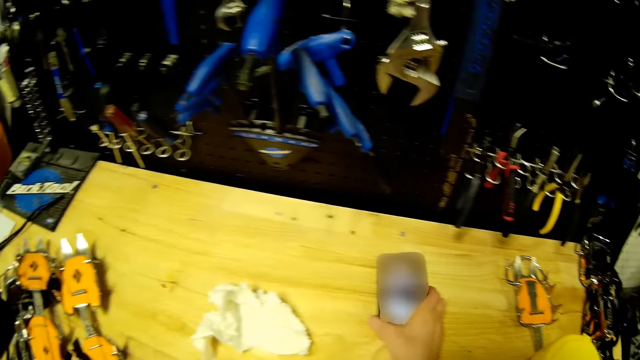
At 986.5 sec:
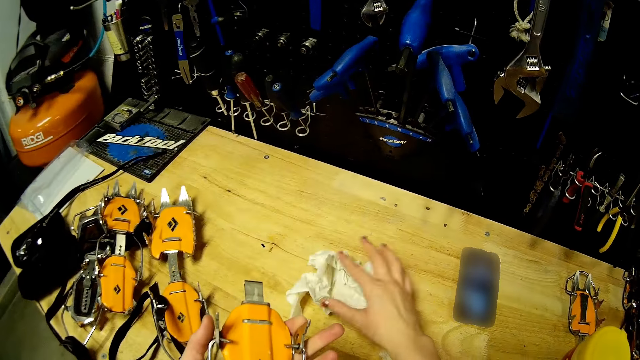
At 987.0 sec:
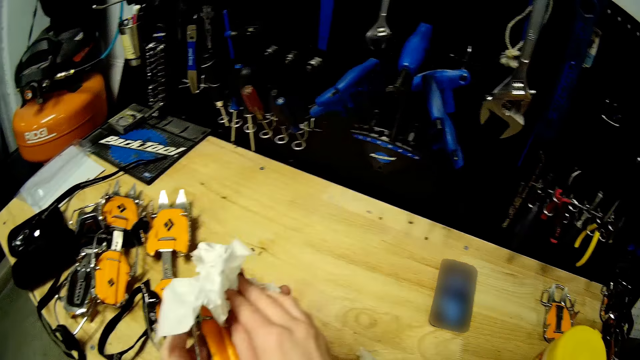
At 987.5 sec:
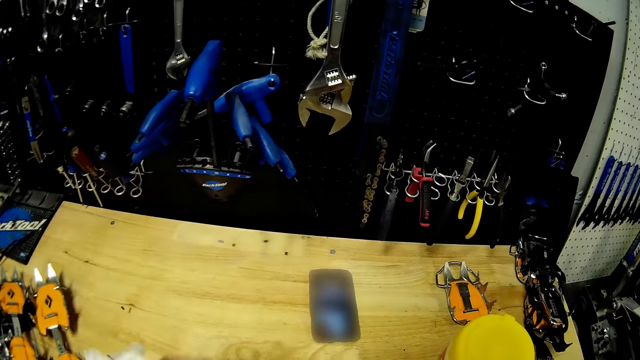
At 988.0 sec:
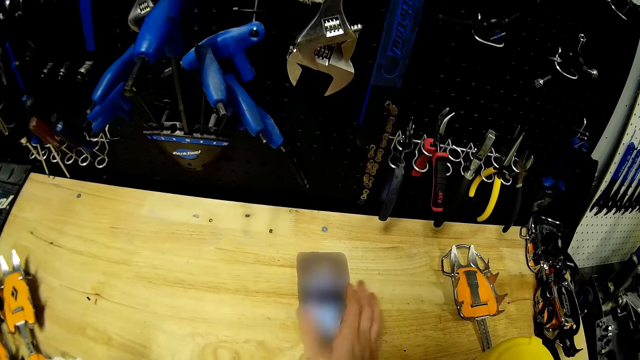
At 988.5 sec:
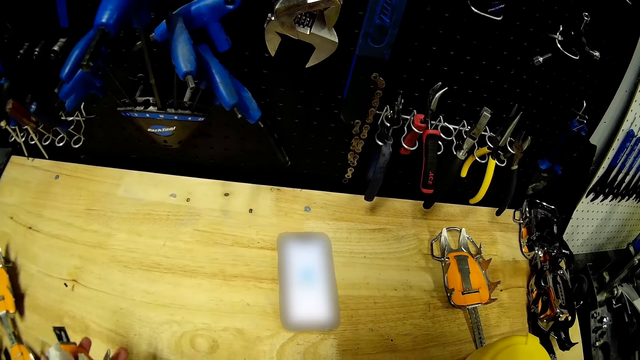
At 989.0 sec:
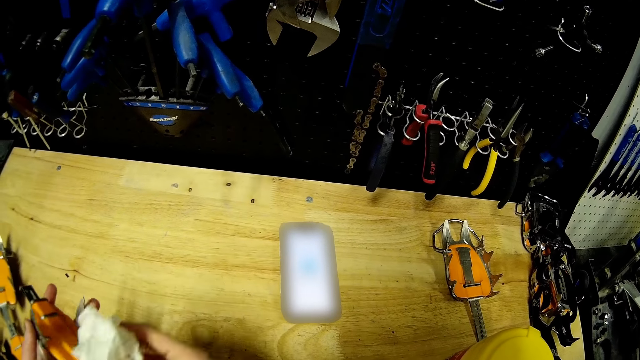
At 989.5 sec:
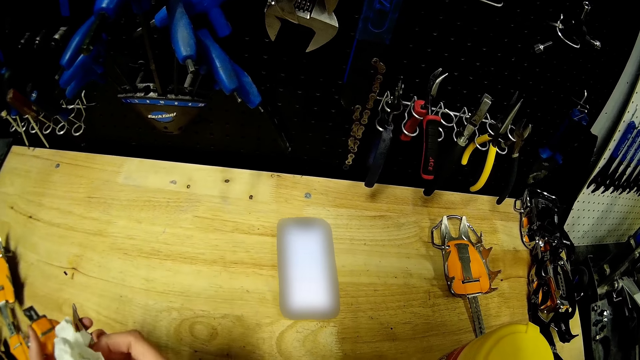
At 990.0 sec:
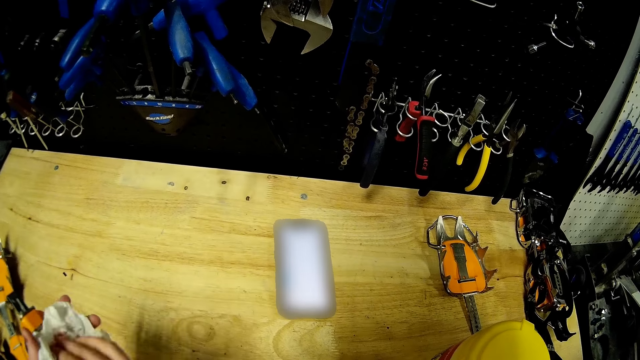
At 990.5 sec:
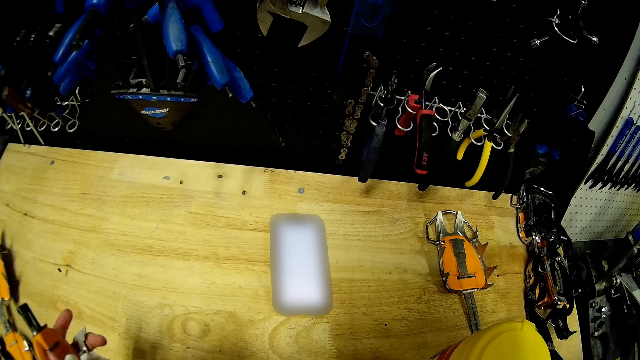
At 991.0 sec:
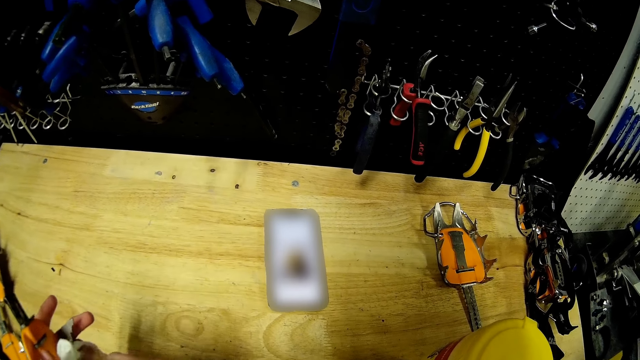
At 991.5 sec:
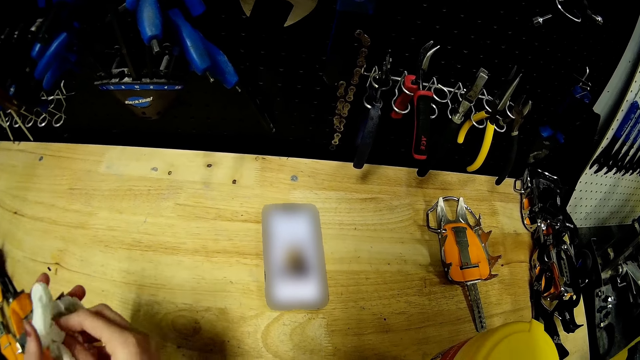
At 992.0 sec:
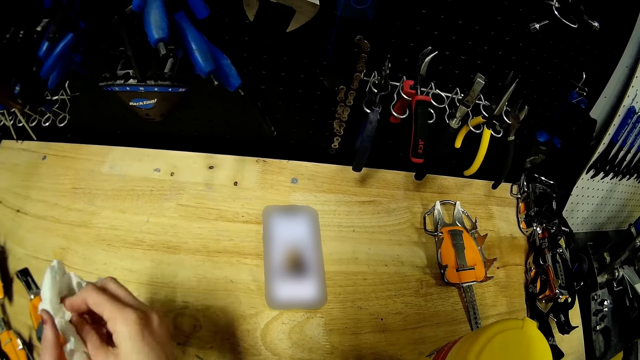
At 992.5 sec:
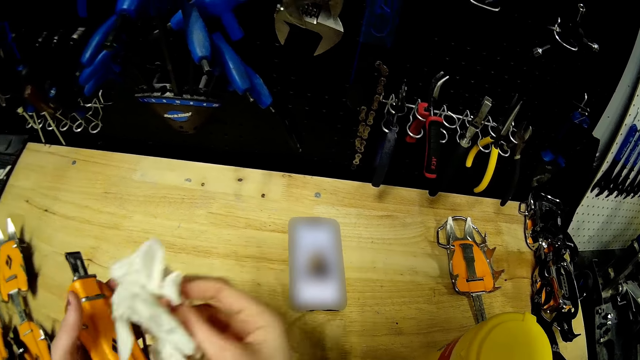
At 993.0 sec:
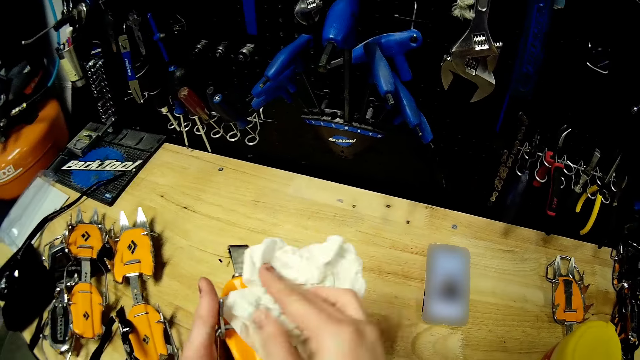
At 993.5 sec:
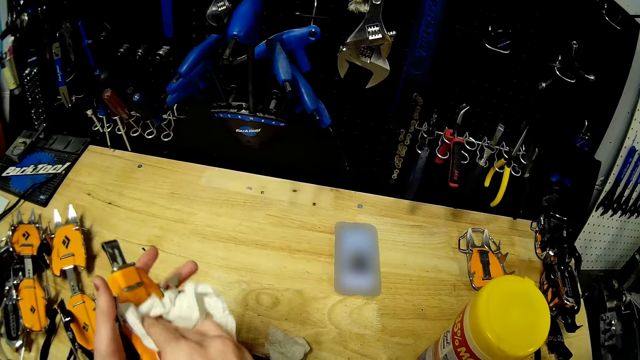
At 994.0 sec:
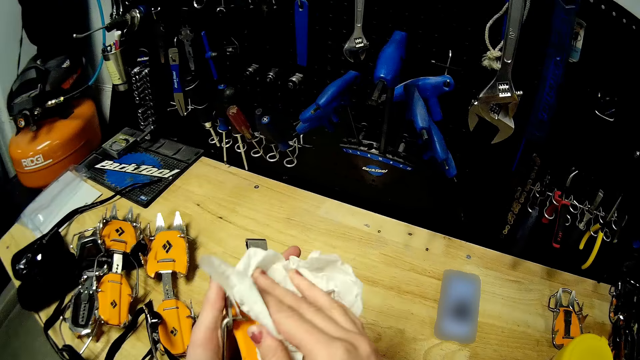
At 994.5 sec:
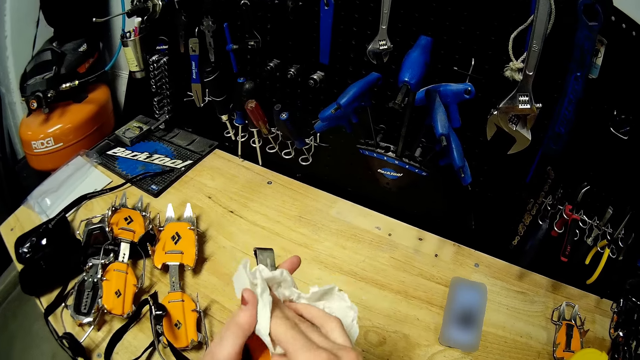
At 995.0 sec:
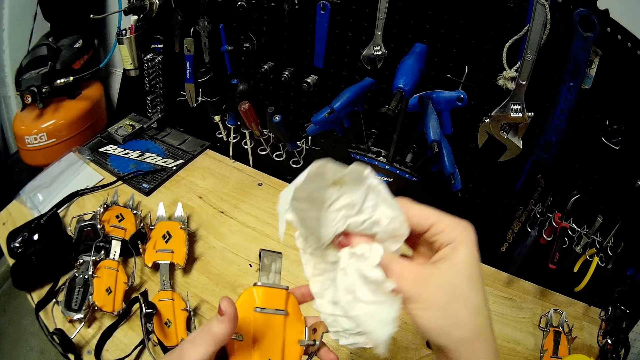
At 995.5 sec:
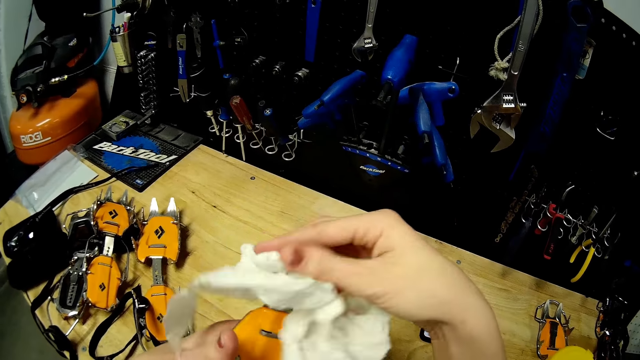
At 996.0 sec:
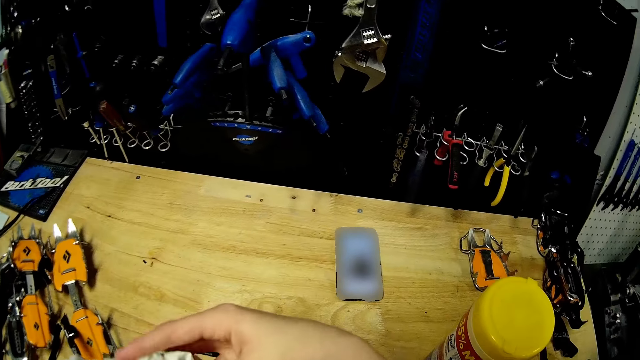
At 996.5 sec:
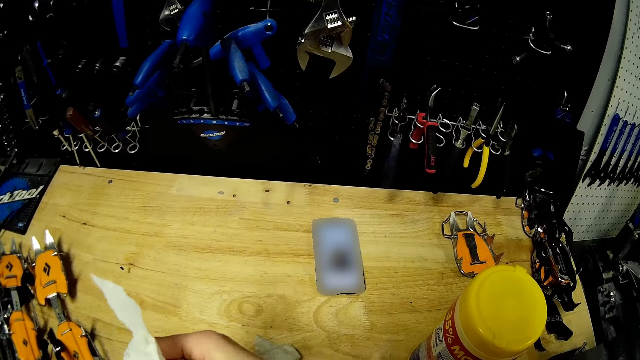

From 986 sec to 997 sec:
The camera wearer drops the phone on the table with her right hand. She picks the tissue paper on the table with her right hand. She cleans the strap crampon with the tissue paper in her right hand. She touches the phone with her right hand. She cleans the strap crampon with the tissue paper in her right hand.

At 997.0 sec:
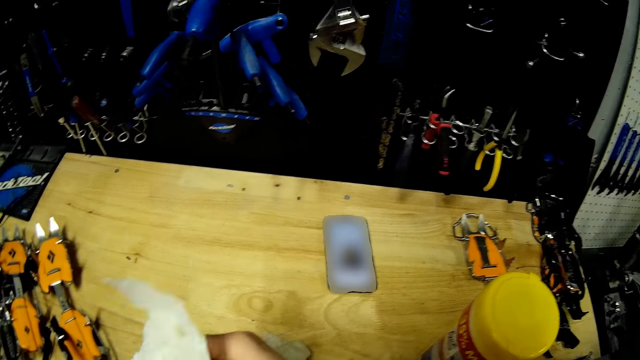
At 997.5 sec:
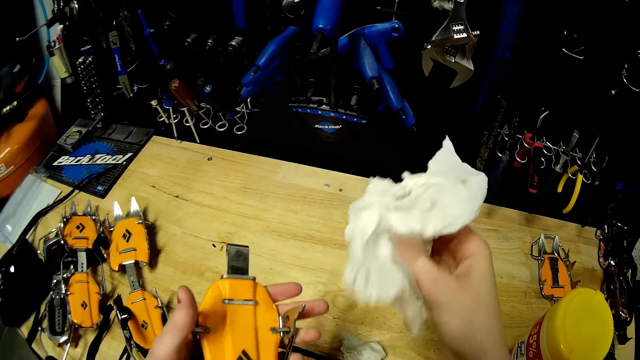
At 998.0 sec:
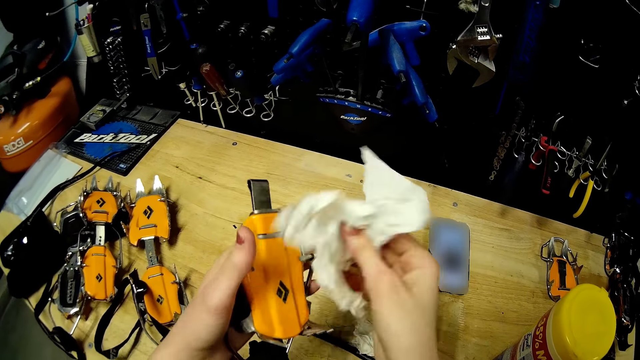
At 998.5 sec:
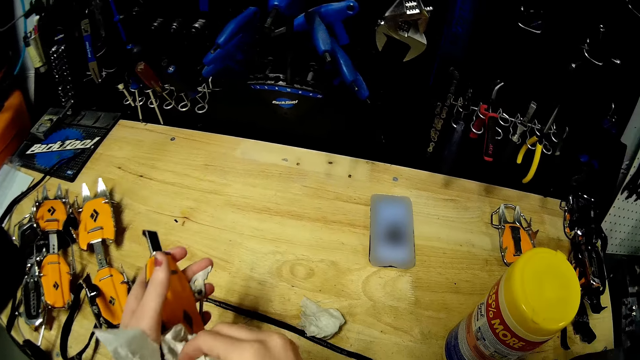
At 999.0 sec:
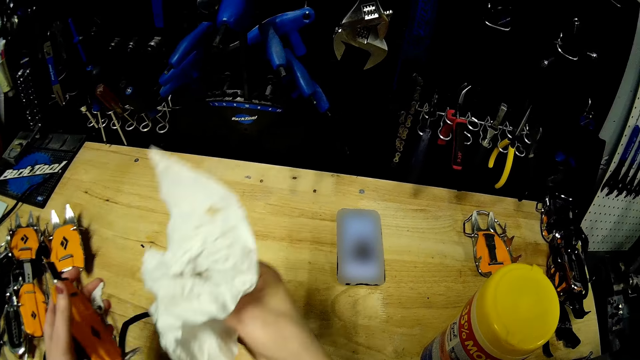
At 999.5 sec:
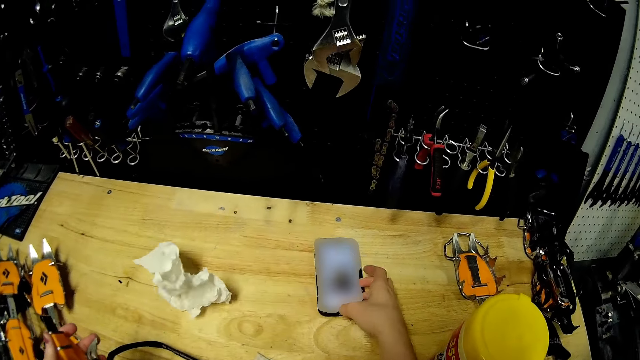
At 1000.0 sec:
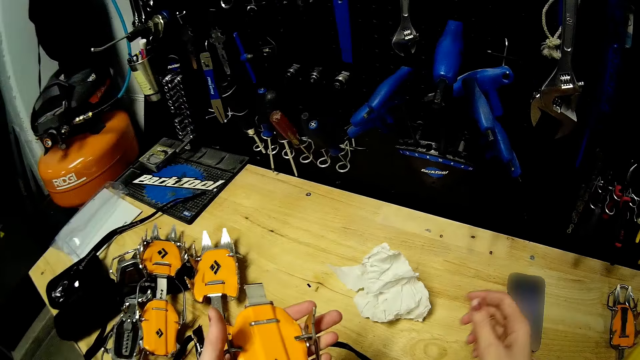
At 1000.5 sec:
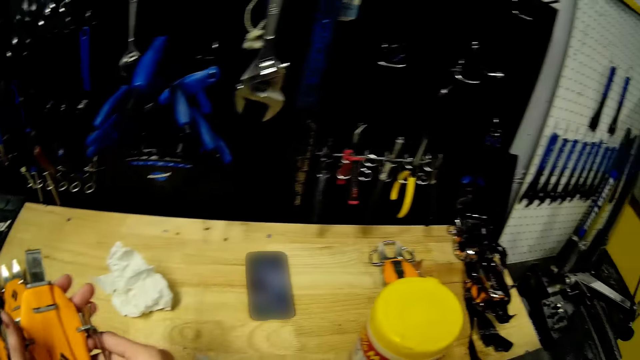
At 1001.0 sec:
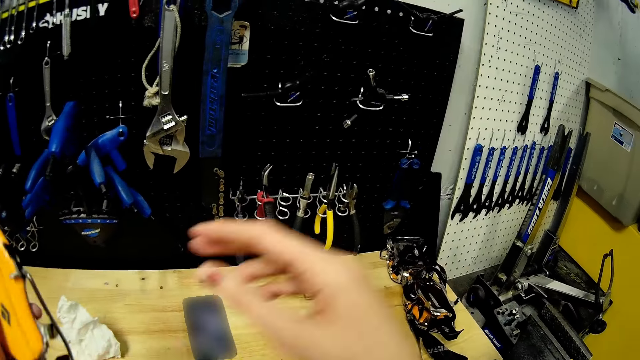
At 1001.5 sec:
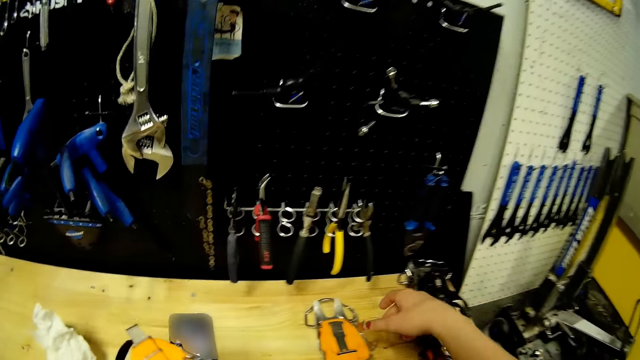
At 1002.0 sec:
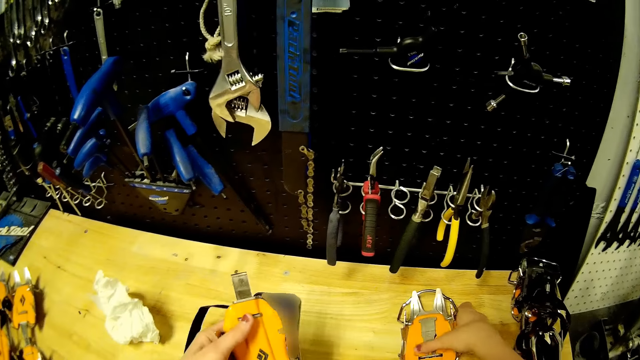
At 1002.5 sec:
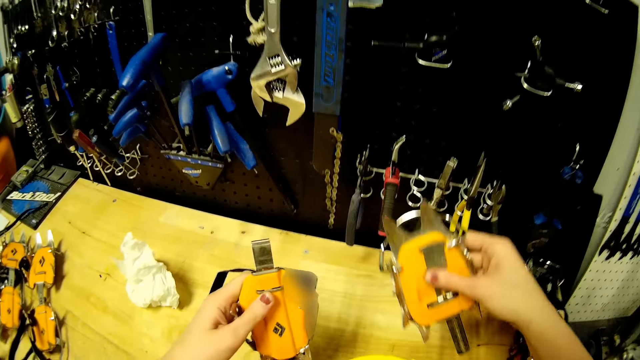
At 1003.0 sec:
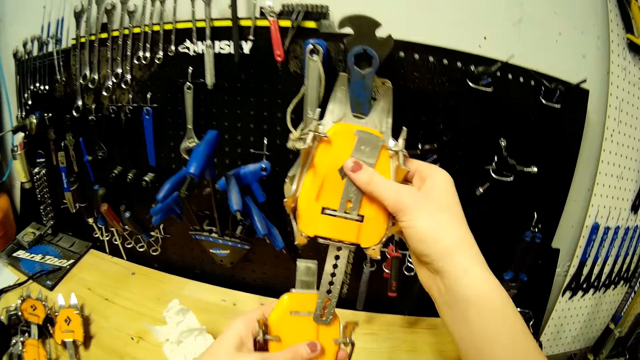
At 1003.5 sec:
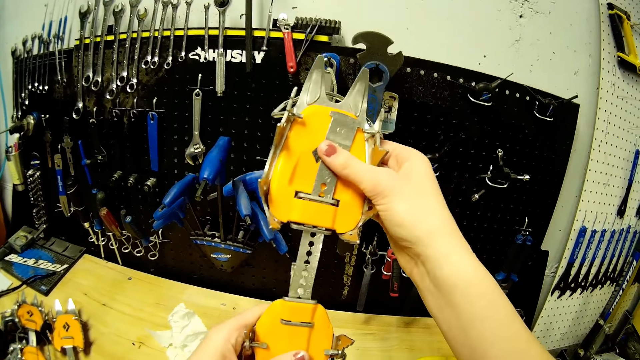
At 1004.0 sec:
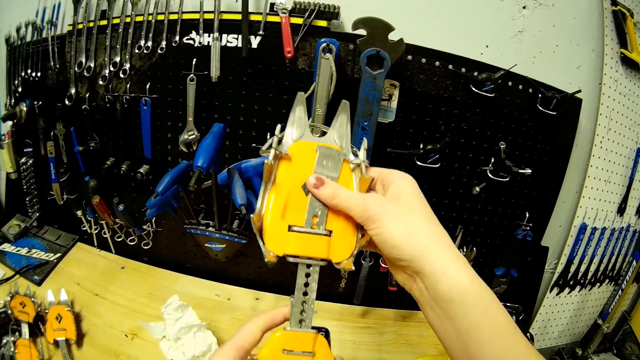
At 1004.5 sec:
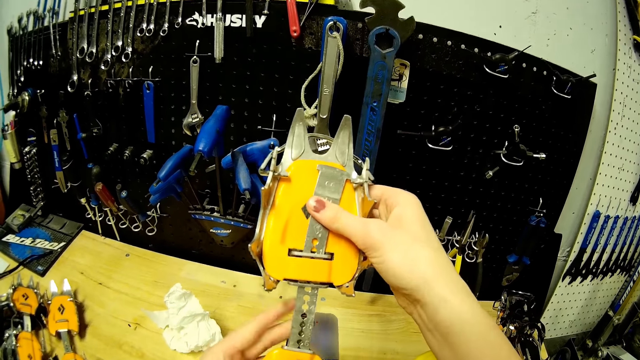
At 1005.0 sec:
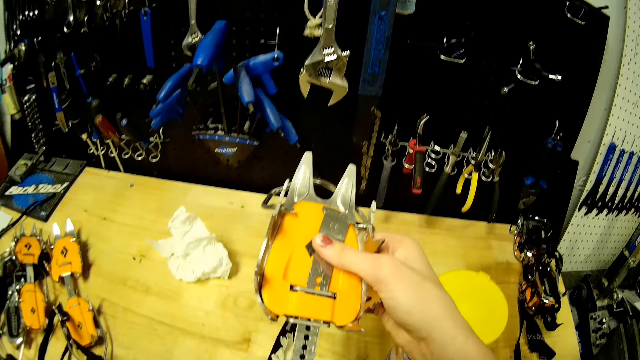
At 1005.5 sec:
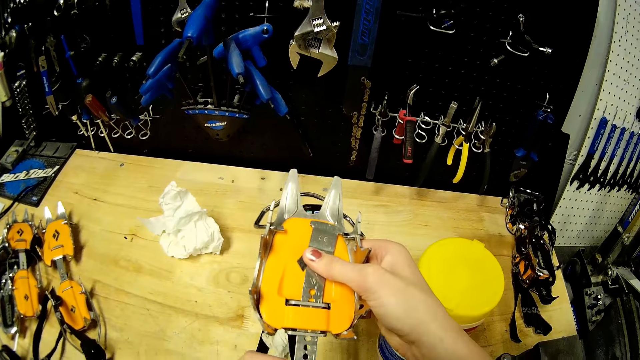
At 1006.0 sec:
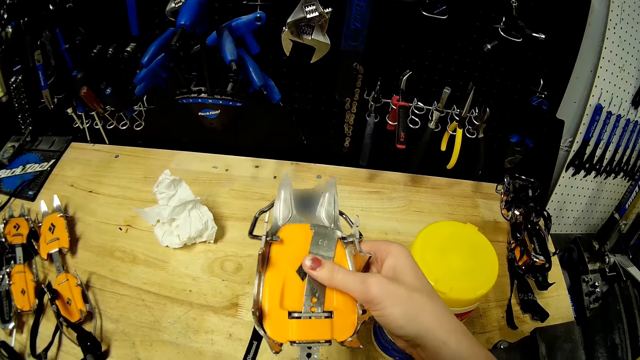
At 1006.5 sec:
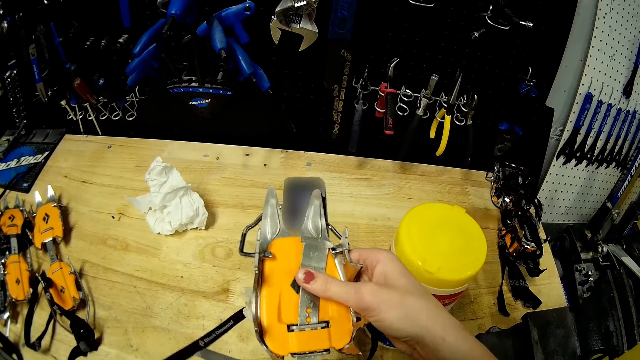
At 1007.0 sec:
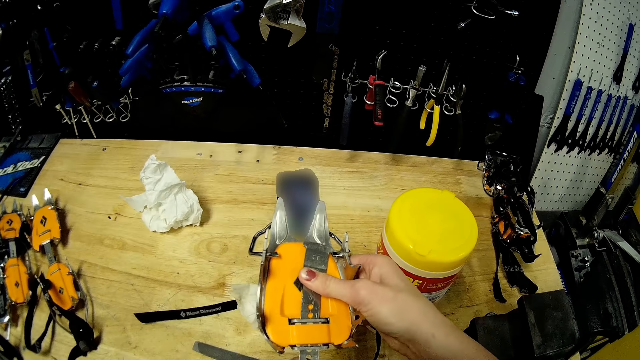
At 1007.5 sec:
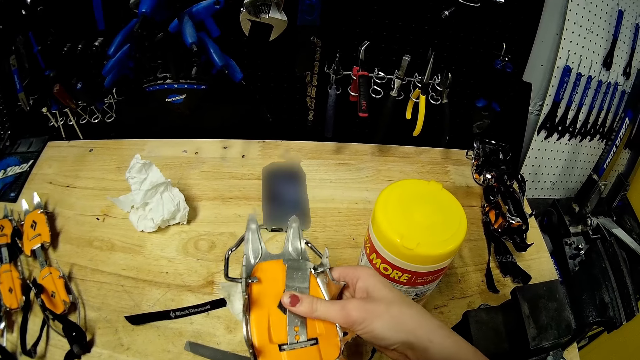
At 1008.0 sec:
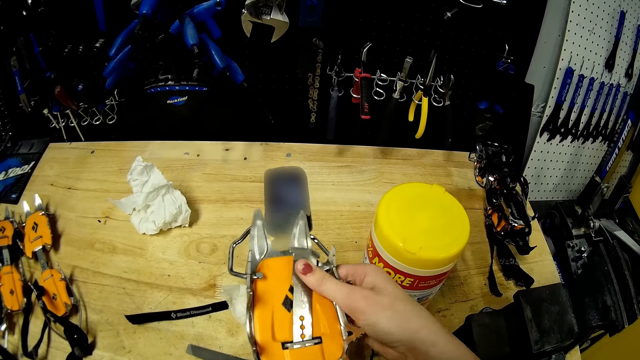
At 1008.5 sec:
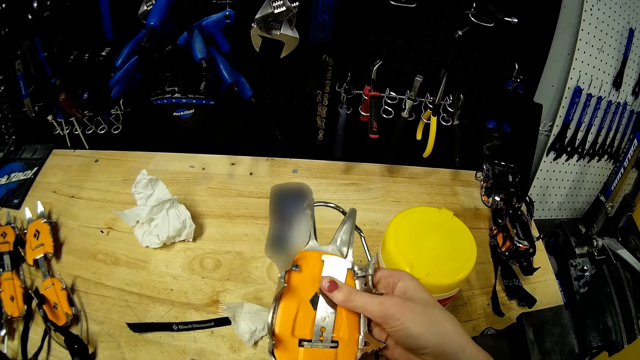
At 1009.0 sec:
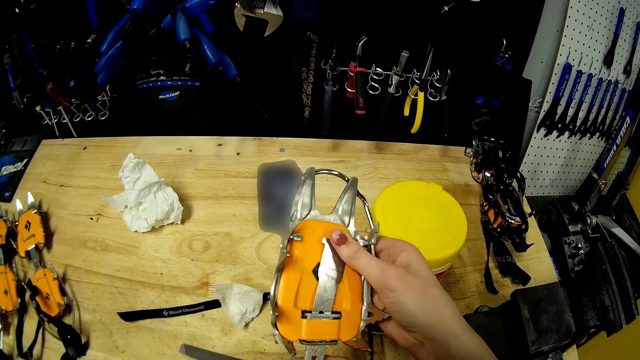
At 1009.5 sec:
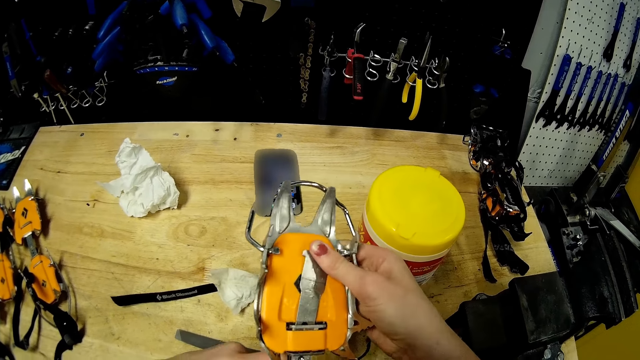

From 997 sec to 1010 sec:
The camera wearer drops the tissue paper on the table with her right hand. She touches the phone with her right hand. She picks the strap crampon on the table with her right hand. She fixes the center bar of the crampon in her right hand to the crampon in her left hand.
